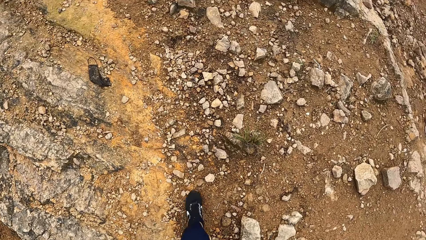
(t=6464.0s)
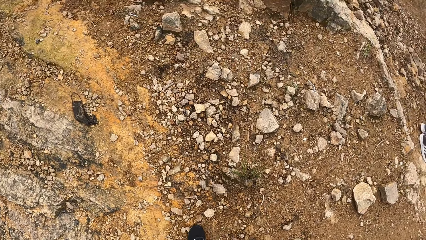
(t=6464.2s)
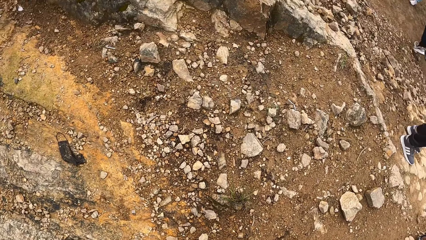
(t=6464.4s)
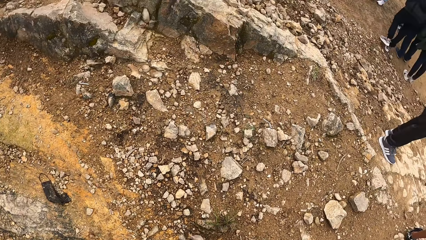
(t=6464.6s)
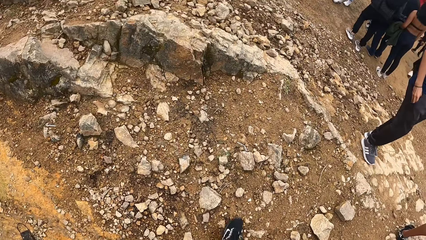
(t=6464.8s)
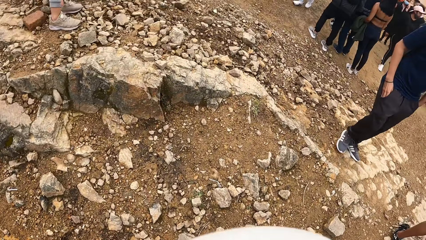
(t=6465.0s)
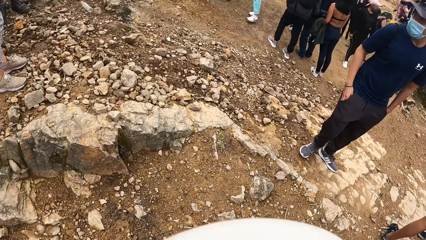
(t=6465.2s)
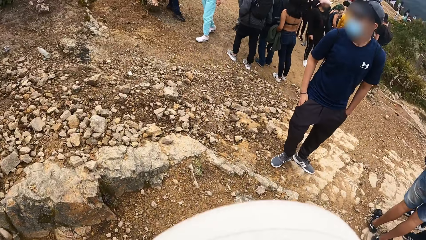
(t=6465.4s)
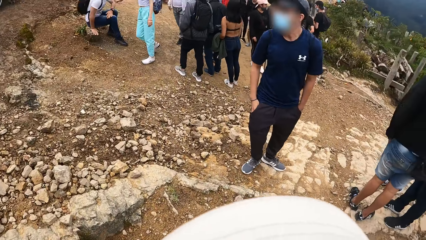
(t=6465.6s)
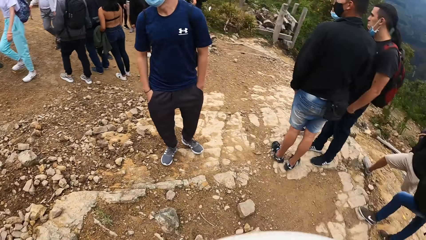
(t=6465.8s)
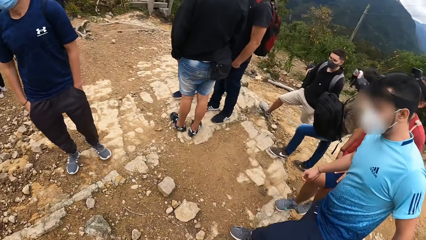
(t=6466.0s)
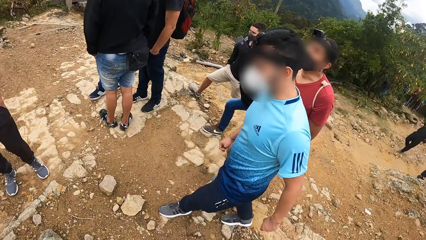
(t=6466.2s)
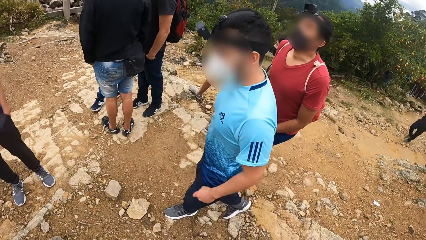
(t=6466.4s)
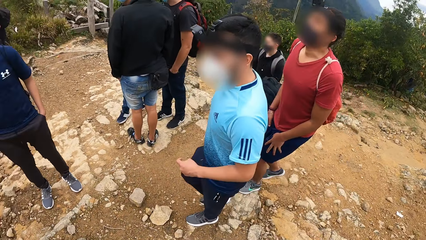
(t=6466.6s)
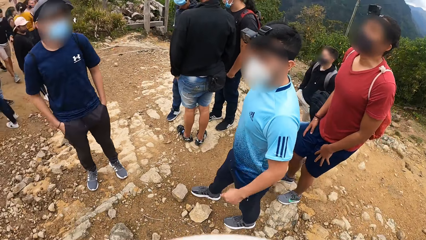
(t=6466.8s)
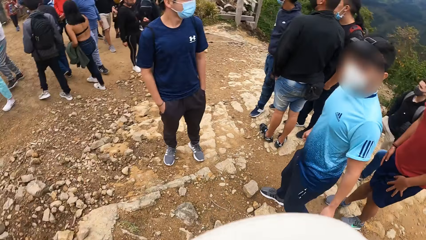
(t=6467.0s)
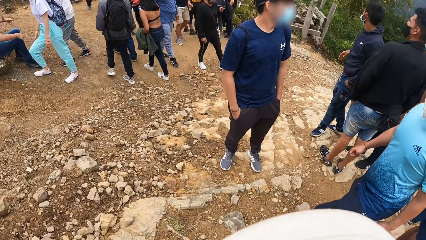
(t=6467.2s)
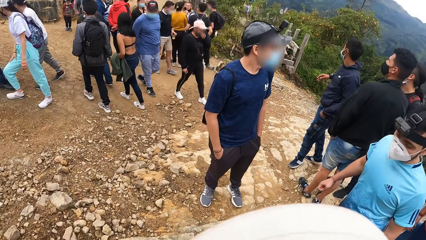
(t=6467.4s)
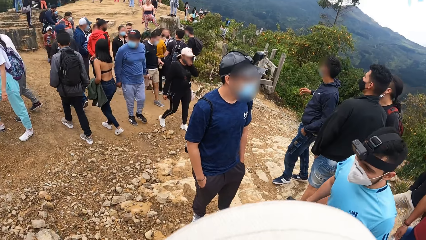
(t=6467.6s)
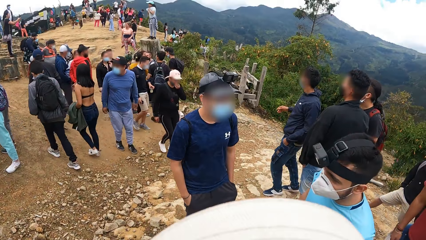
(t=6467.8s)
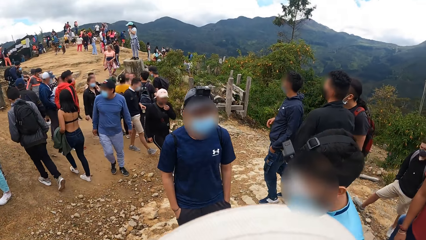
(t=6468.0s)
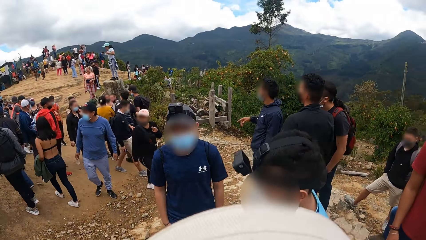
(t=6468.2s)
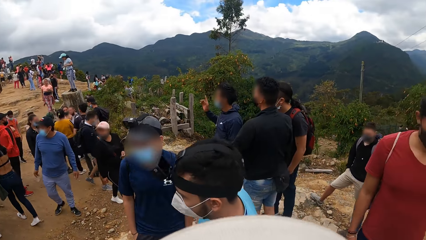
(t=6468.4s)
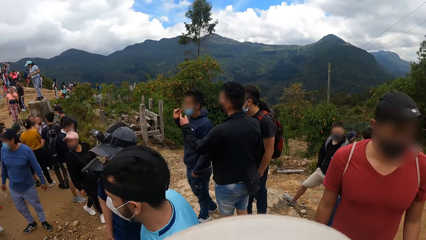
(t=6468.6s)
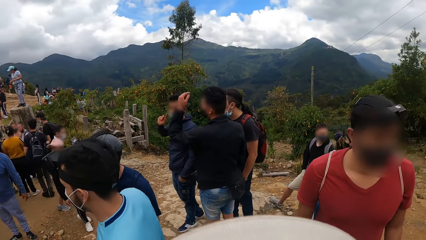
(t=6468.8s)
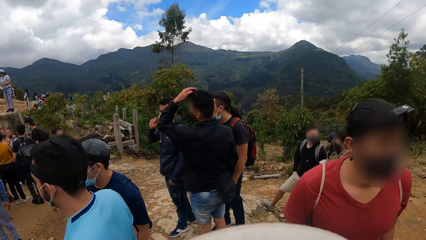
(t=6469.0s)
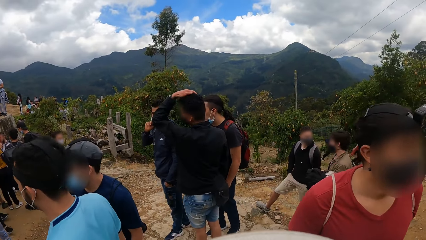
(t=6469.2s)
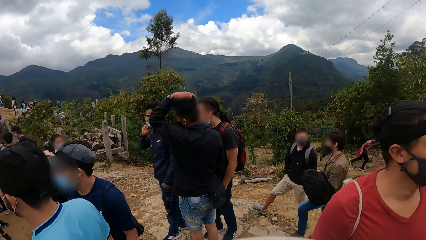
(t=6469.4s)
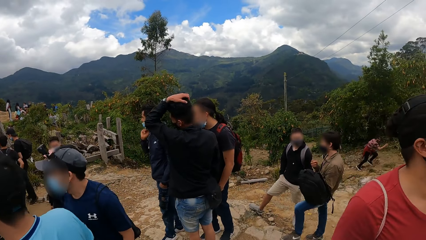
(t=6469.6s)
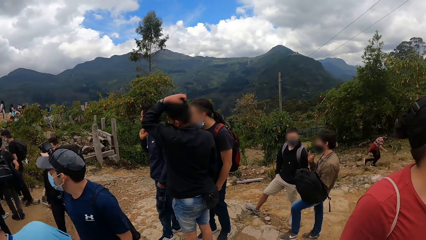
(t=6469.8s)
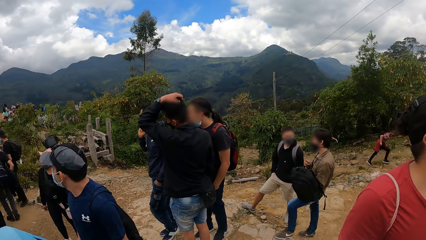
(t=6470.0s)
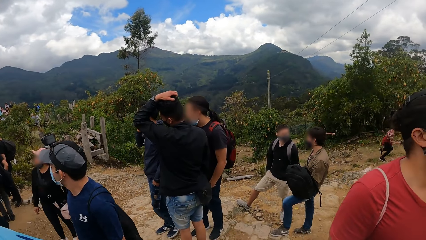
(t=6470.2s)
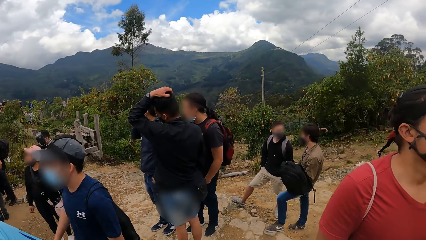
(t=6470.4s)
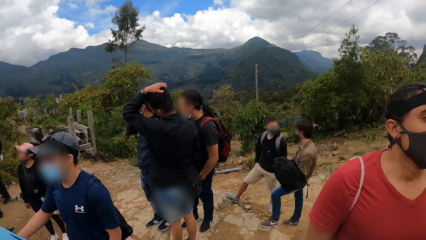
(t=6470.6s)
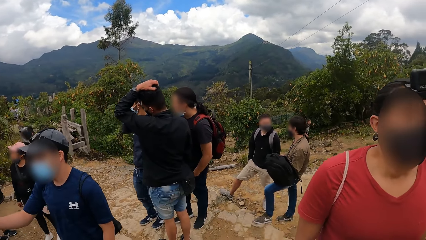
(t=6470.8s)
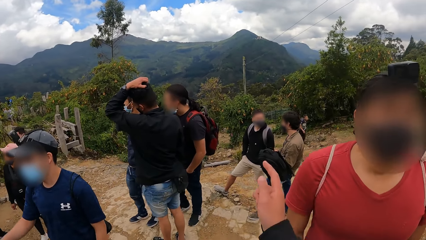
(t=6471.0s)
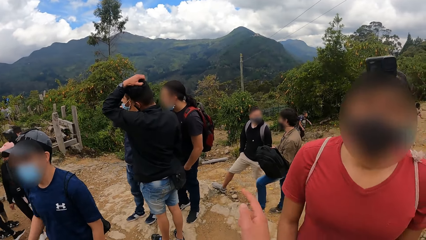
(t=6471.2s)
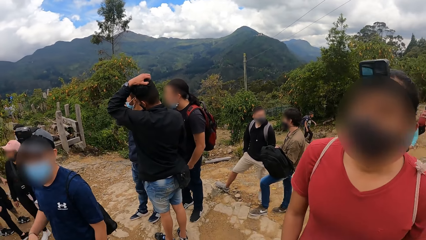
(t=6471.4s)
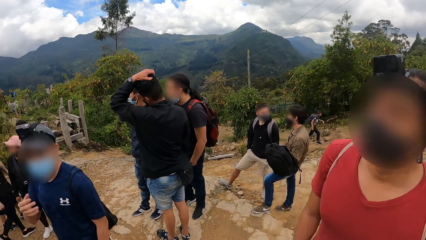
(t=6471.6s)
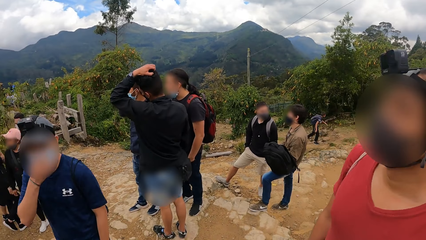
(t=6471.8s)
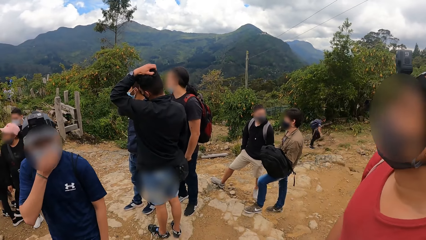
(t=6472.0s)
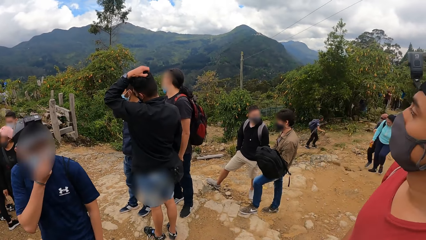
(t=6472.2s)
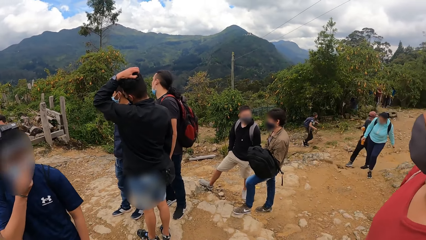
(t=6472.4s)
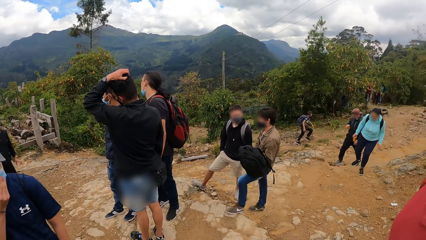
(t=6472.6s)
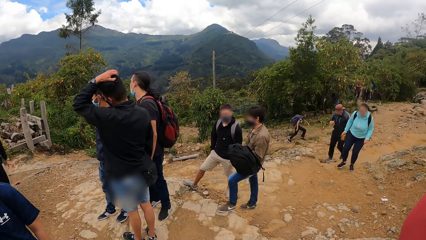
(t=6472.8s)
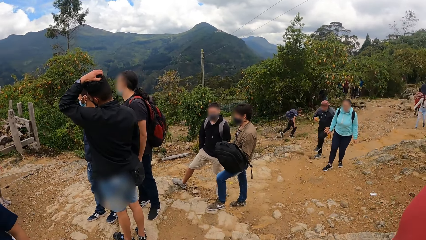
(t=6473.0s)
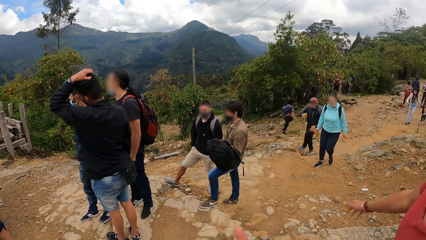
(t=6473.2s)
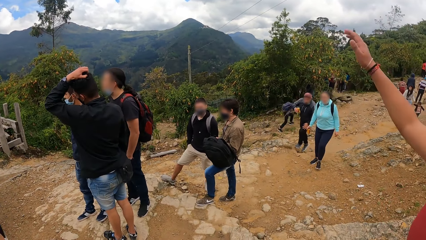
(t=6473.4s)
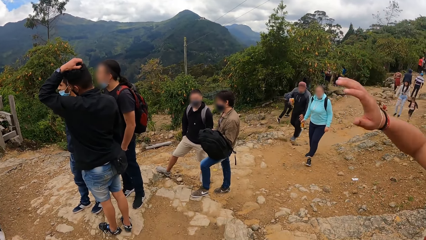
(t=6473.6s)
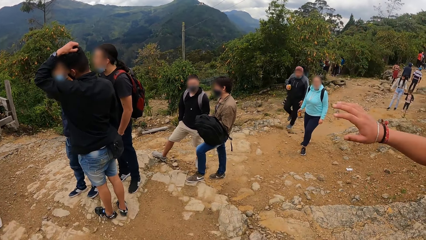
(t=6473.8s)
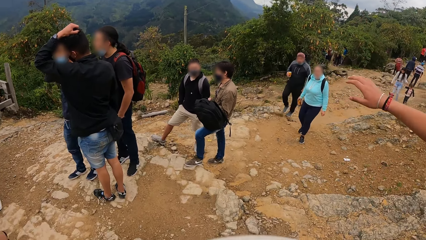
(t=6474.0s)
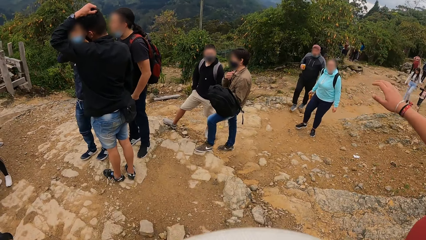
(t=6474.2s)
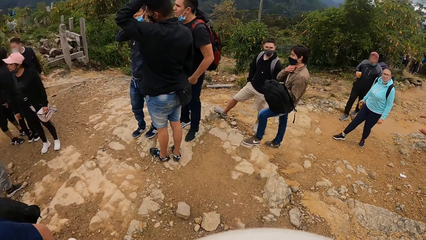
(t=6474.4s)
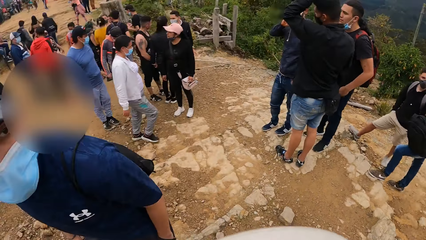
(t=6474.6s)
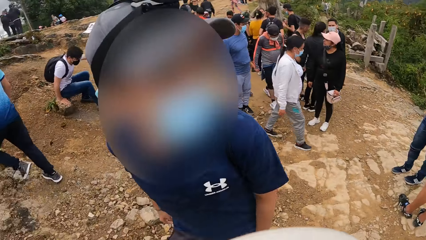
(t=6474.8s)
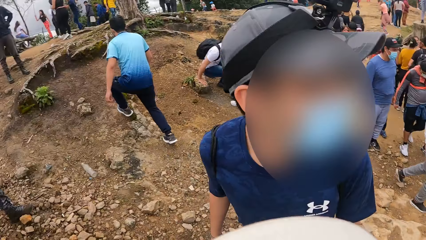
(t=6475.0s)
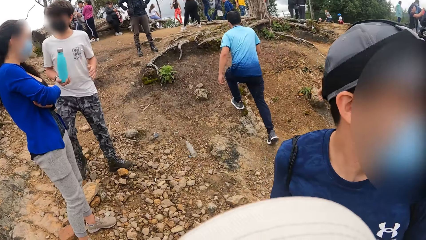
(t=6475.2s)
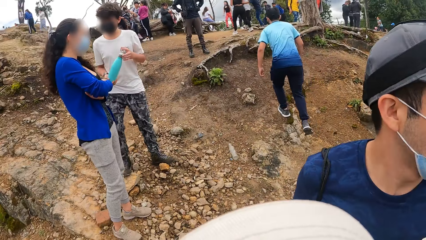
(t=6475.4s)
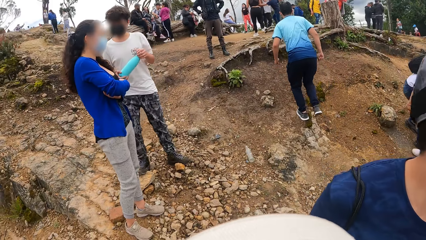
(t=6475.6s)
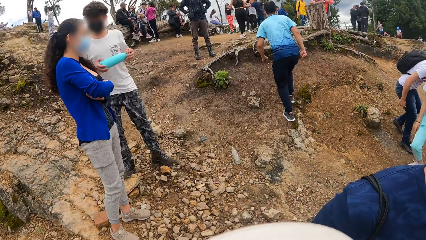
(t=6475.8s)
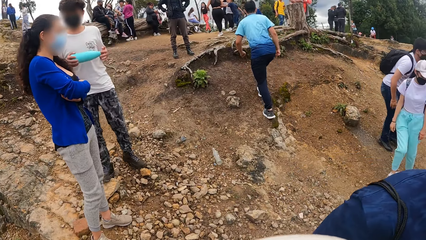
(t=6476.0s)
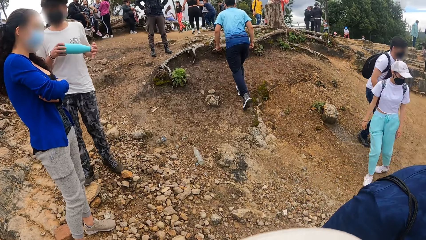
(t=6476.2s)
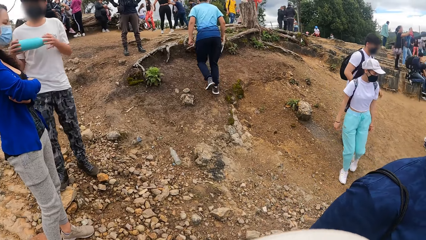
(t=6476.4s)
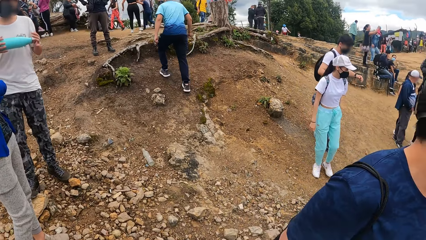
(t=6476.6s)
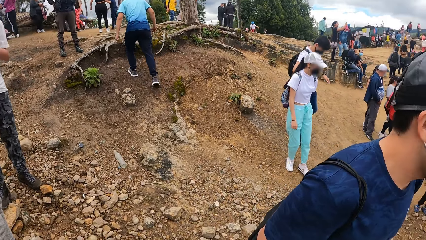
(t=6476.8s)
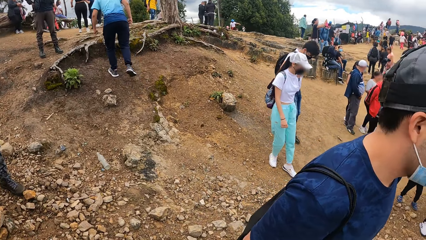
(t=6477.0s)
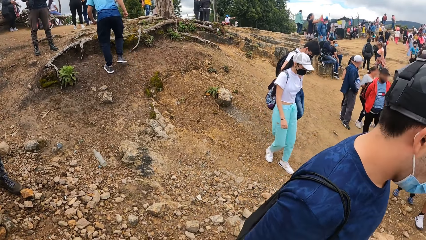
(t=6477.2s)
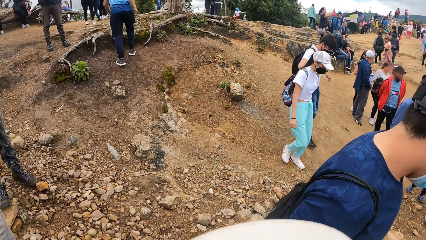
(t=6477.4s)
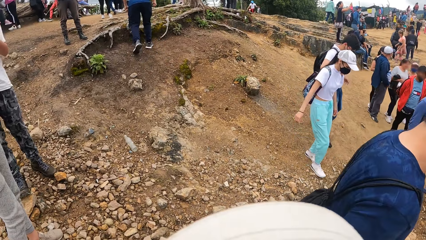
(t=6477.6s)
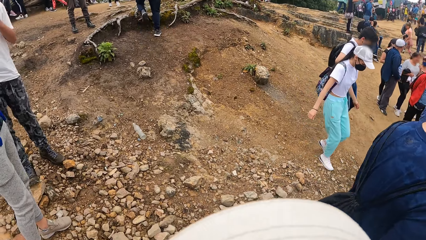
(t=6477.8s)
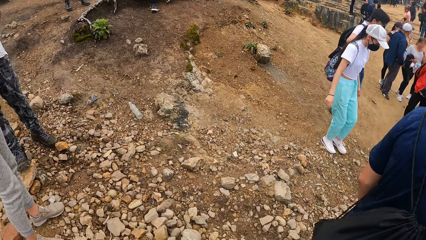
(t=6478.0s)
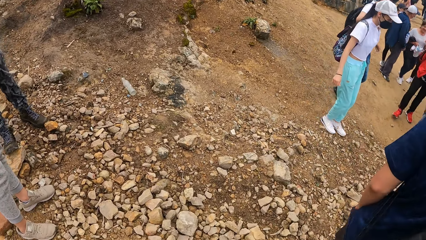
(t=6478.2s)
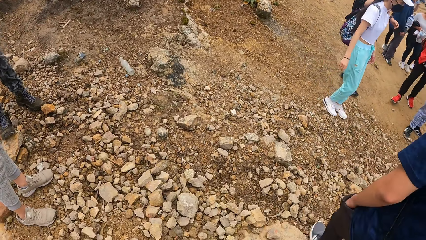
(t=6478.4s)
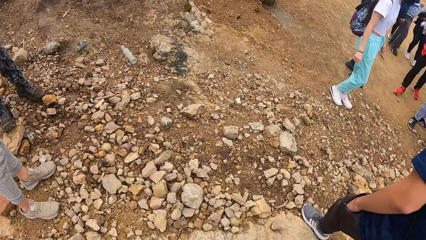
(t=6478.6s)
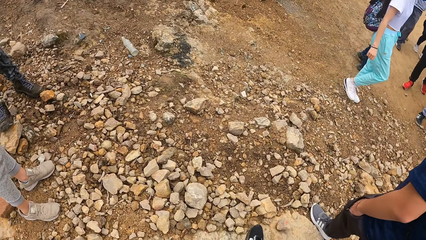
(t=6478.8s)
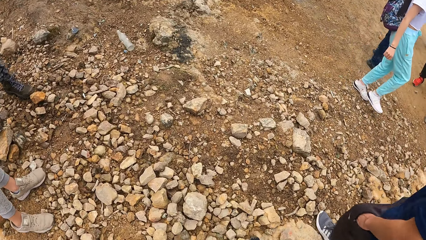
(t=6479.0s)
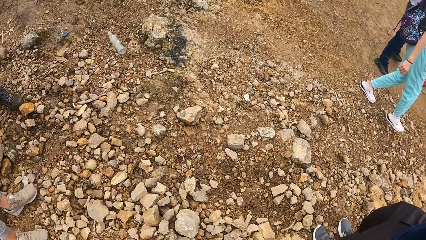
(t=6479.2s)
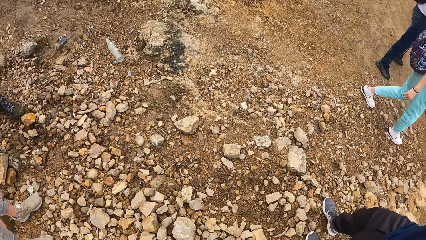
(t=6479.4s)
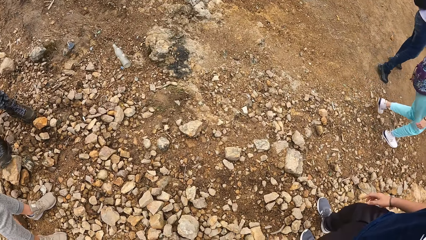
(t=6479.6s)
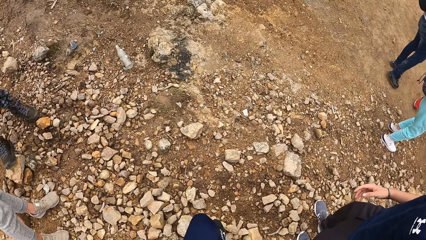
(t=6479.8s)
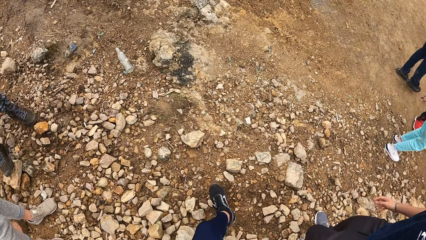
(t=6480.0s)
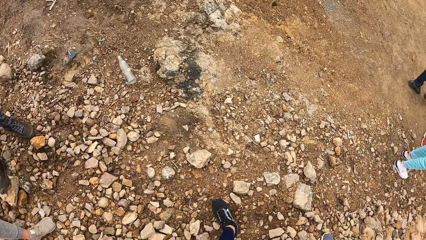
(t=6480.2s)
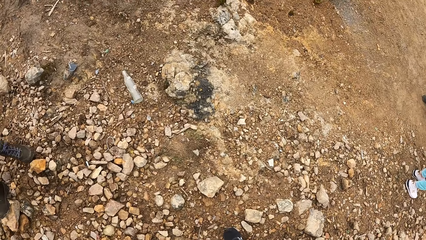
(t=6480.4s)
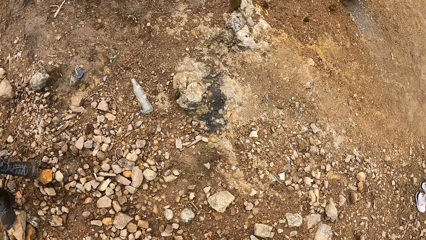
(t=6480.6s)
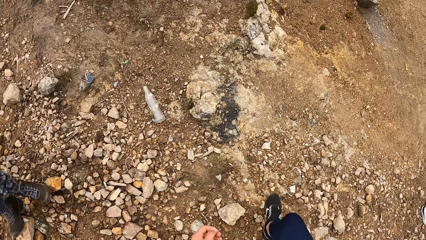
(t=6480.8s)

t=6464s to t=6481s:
The camera wearer looks around. They interact with a man, another man, and a third man. They interact with a person. They look around.
